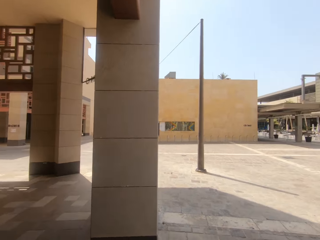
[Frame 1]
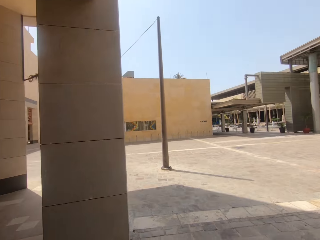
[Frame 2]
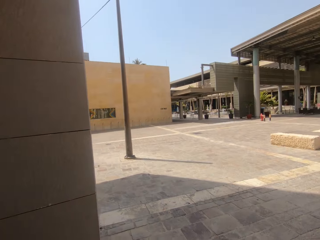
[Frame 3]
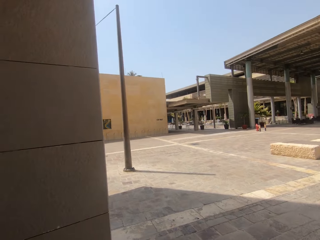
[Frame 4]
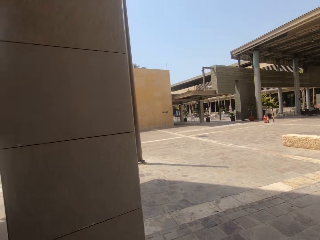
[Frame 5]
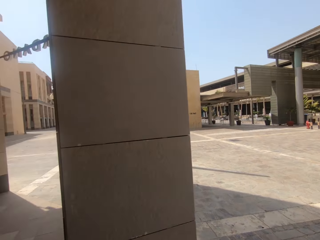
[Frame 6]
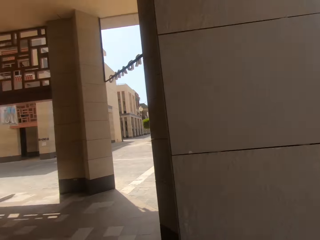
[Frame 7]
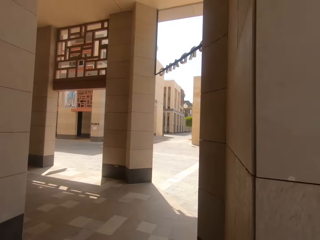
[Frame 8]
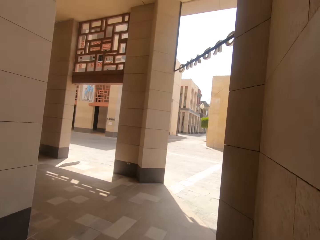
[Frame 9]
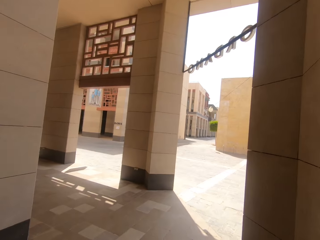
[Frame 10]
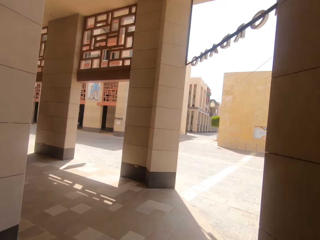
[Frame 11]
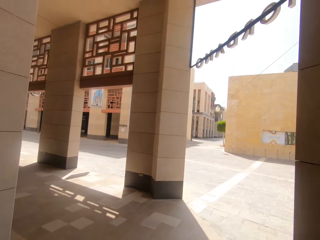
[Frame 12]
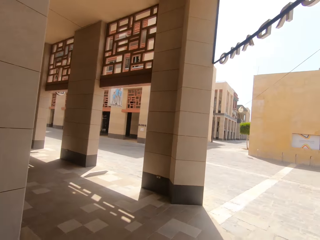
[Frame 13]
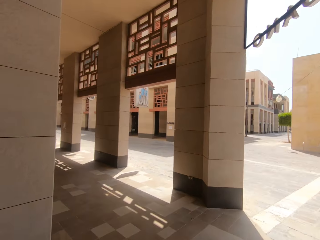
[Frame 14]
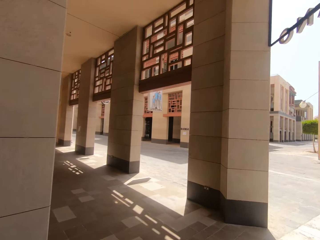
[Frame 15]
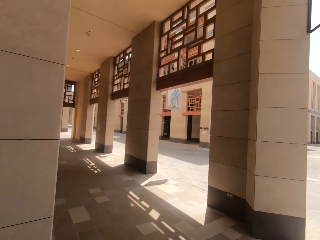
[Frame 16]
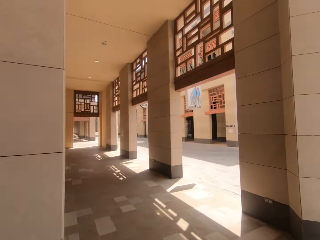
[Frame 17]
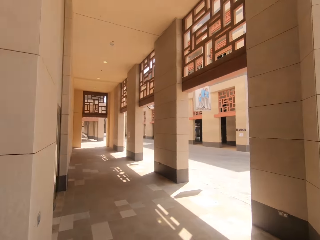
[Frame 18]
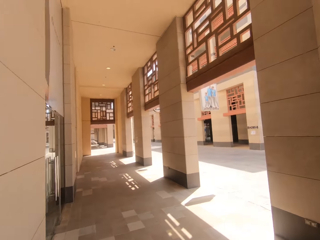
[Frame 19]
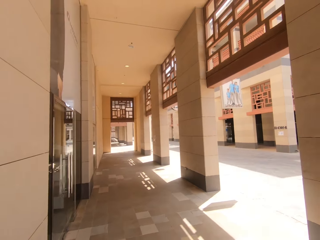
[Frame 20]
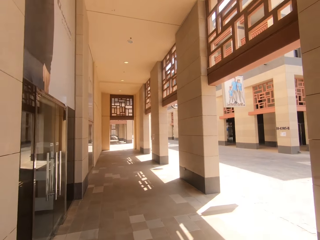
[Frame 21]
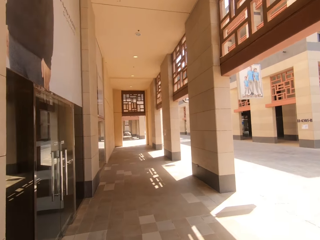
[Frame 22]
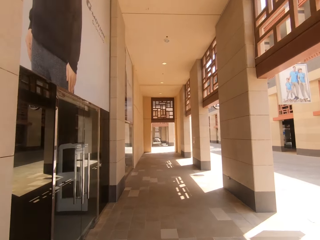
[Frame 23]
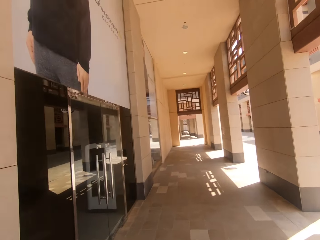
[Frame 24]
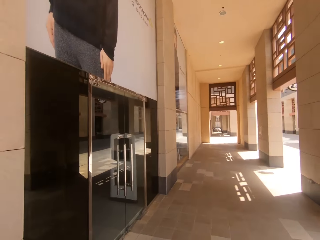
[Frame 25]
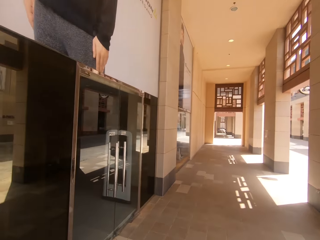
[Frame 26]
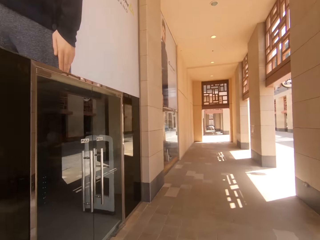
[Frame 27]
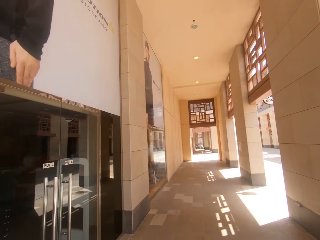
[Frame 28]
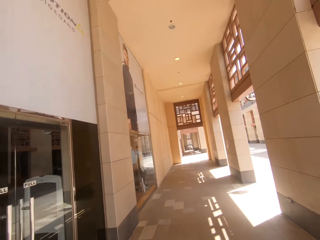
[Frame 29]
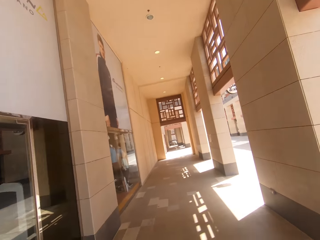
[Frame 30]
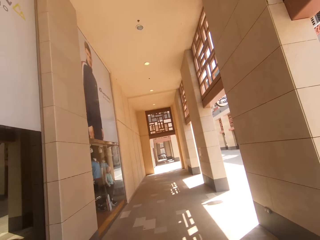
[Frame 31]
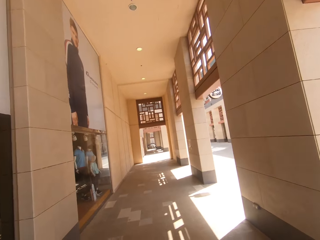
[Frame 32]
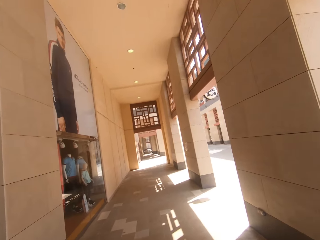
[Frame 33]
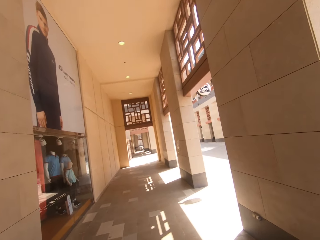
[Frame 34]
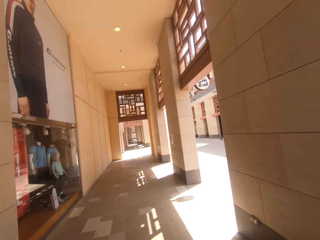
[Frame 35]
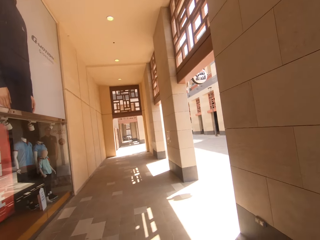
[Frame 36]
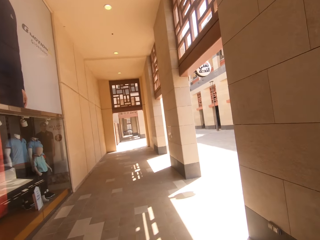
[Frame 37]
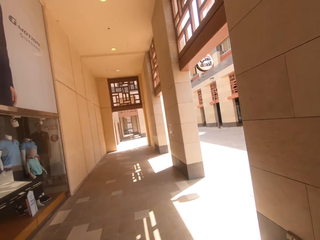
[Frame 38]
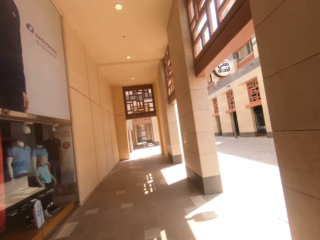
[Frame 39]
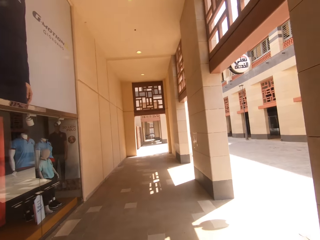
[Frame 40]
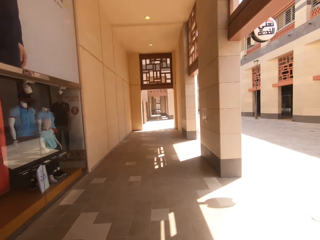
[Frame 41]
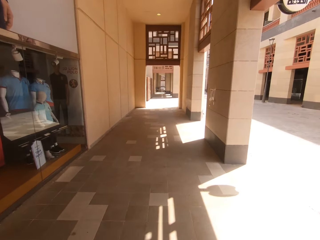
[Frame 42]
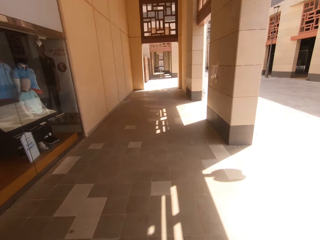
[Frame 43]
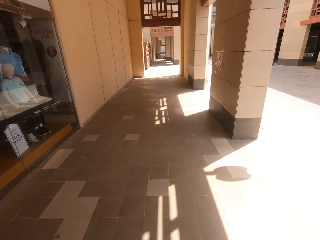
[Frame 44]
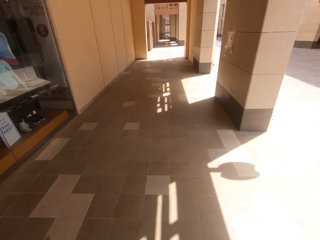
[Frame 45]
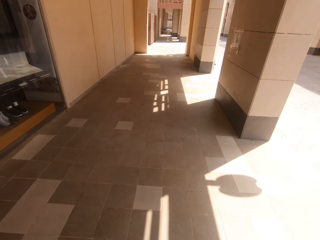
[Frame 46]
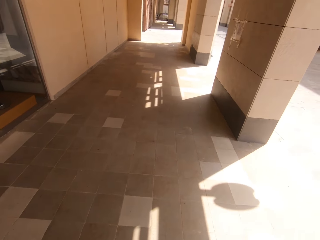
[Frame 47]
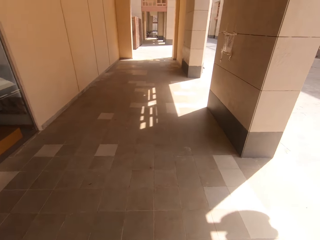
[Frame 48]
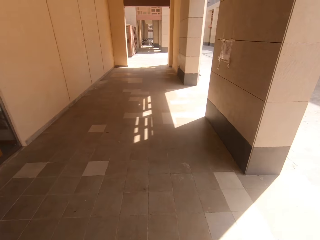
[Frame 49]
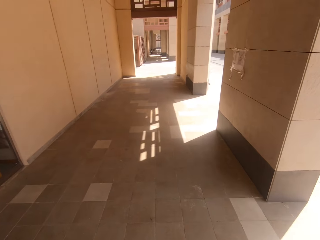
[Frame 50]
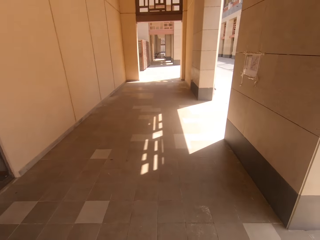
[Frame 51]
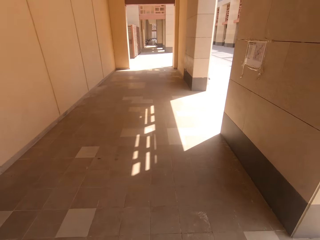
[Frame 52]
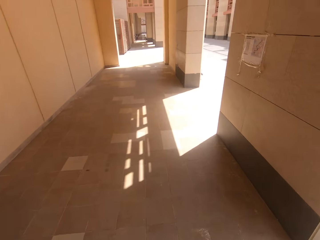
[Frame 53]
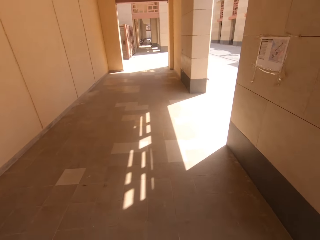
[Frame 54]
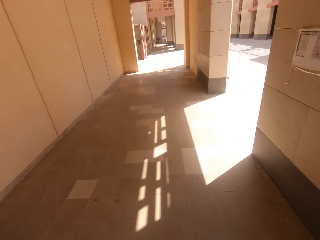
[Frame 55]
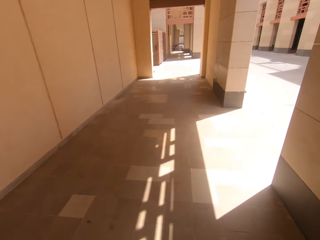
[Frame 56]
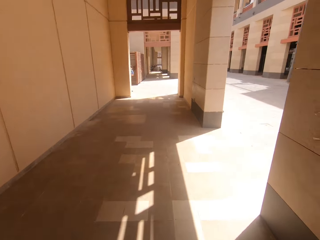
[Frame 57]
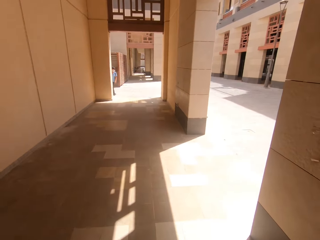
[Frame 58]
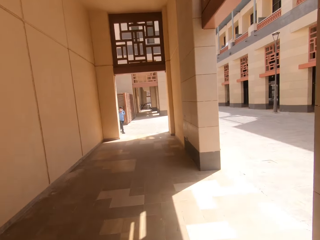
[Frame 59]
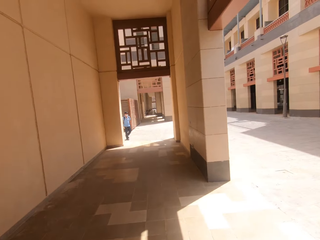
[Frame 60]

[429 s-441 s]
The camera wearer turns left.

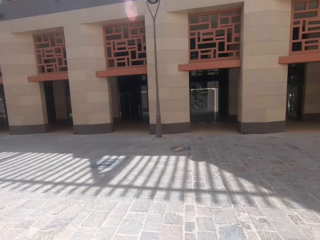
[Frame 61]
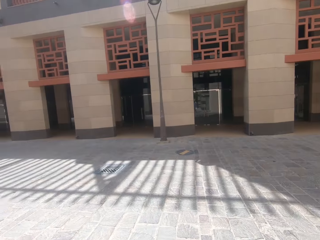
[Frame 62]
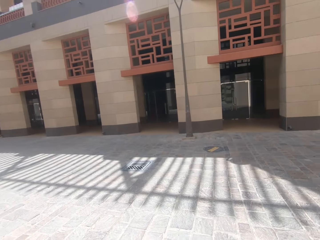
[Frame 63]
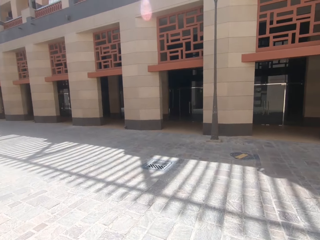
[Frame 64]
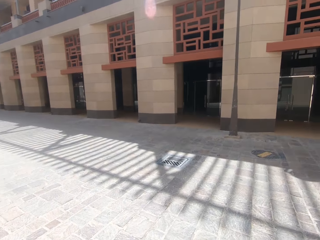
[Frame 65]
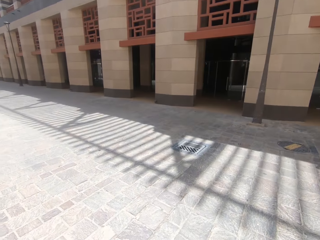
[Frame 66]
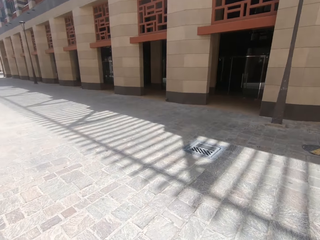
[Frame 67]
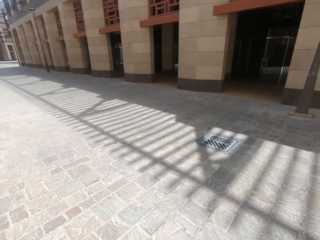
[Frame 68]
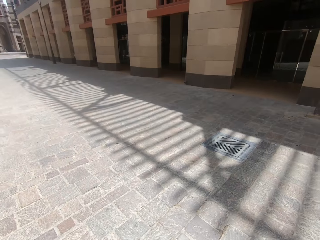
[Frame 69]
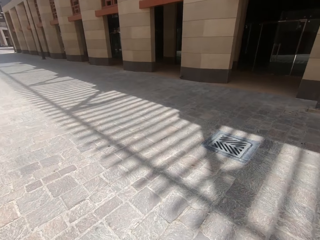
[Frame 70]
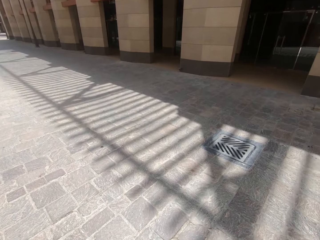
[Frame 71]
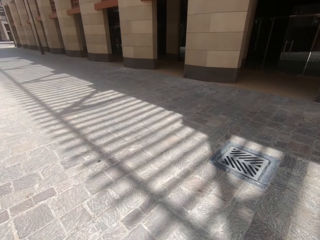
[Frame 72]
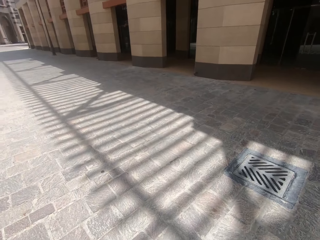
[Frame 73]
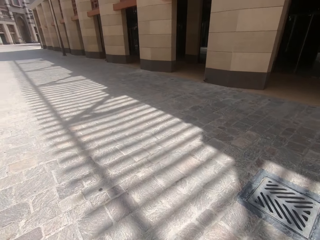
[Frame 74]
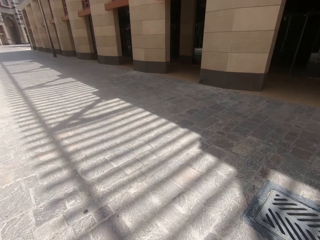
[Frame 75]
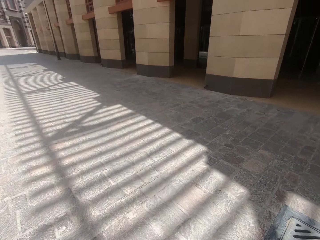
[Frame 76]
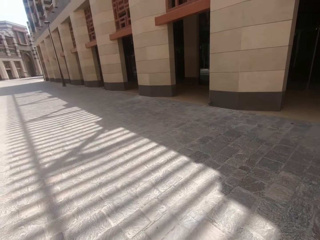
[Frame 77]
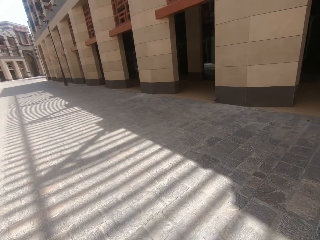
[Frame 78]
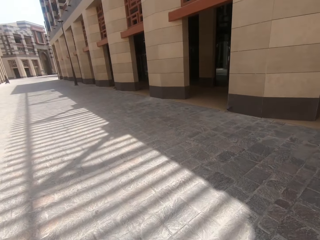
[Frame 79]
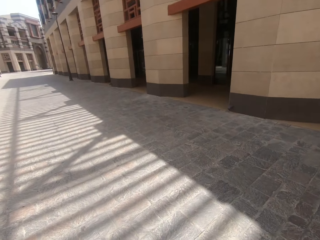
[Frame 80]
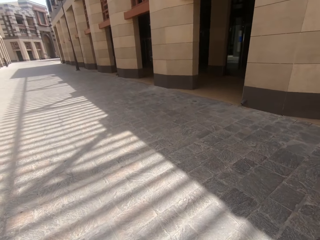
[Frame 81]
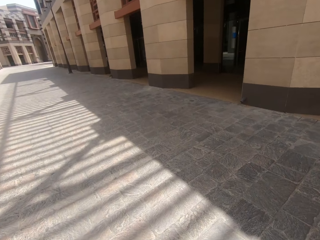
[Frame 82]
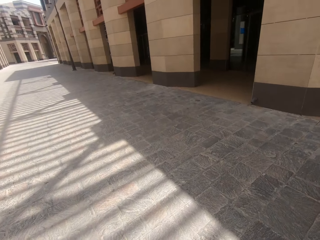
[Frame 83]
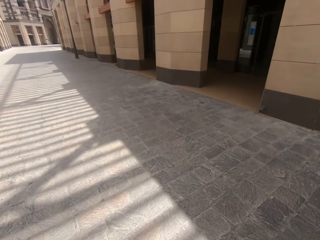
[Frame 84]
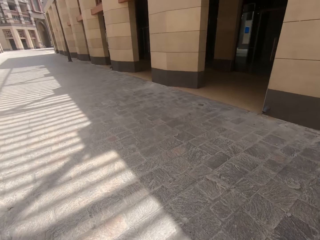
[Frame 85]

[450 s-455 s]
The camera wearer crosses over the other side.

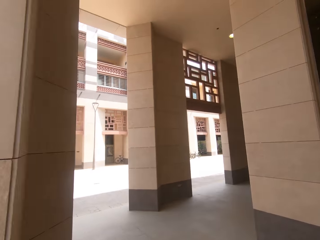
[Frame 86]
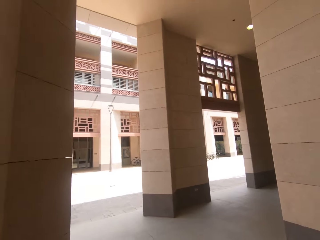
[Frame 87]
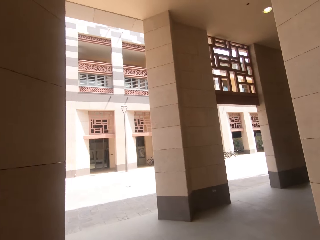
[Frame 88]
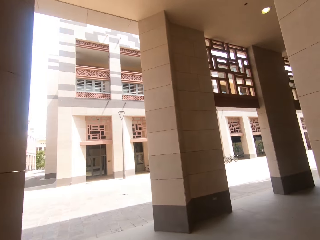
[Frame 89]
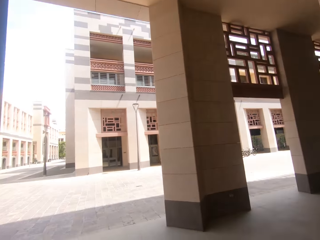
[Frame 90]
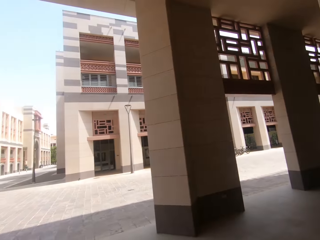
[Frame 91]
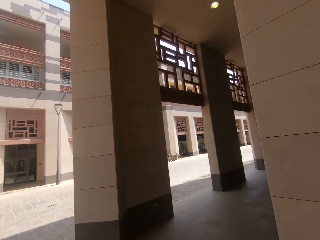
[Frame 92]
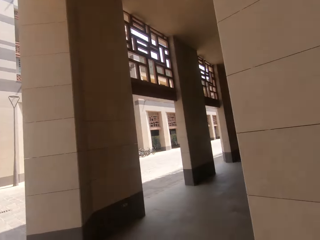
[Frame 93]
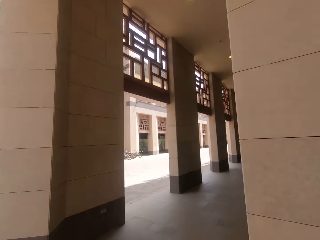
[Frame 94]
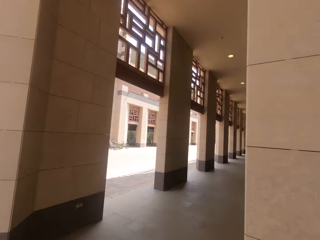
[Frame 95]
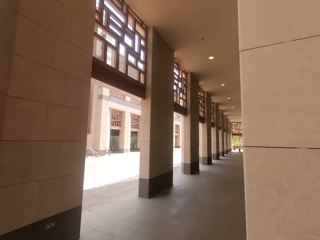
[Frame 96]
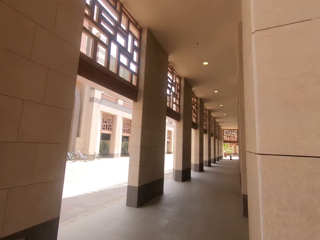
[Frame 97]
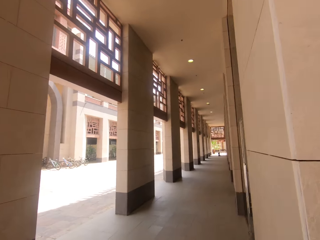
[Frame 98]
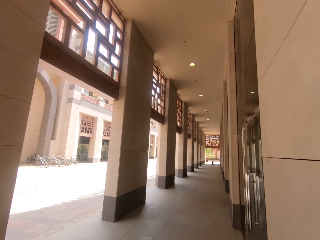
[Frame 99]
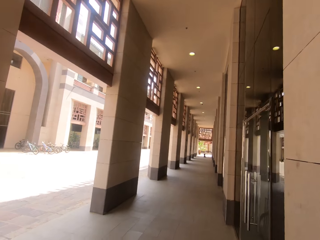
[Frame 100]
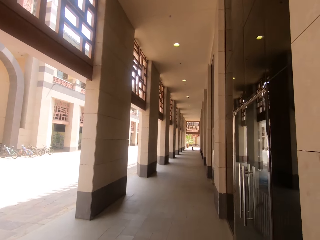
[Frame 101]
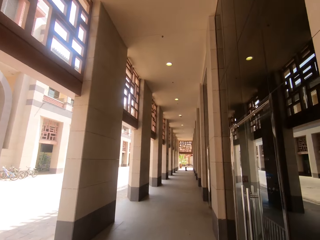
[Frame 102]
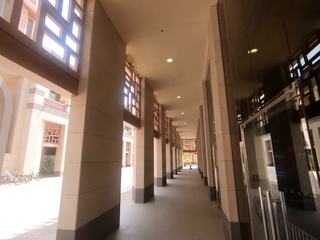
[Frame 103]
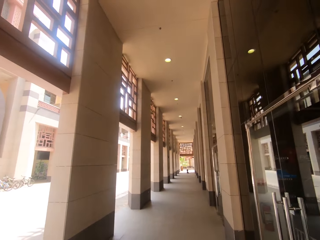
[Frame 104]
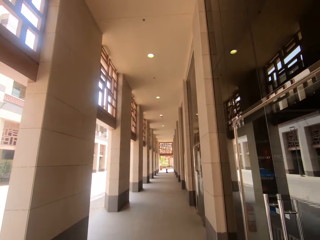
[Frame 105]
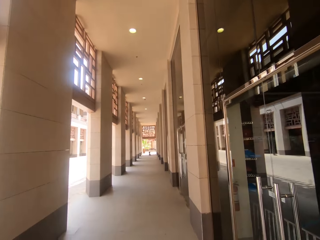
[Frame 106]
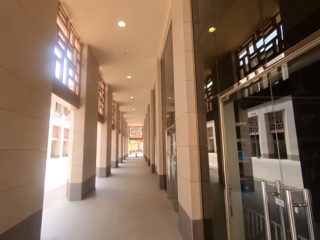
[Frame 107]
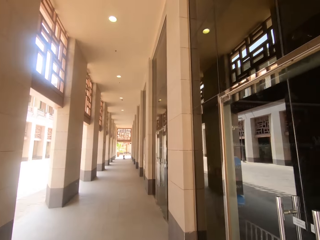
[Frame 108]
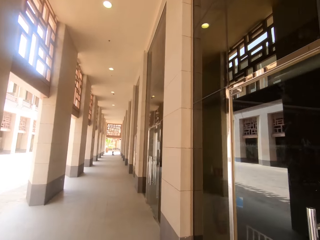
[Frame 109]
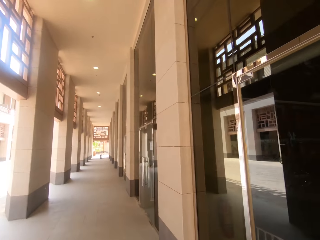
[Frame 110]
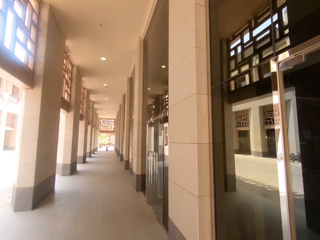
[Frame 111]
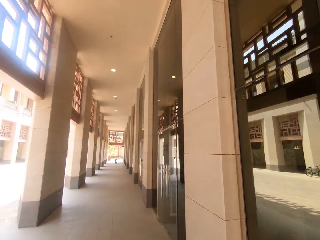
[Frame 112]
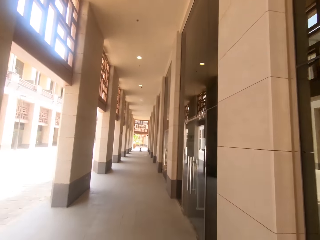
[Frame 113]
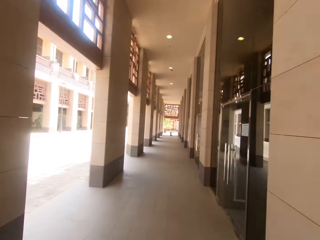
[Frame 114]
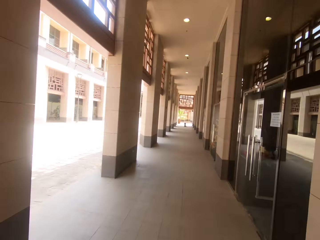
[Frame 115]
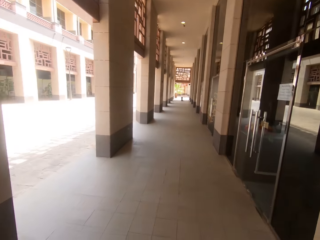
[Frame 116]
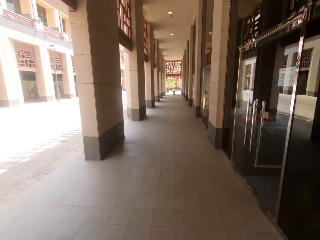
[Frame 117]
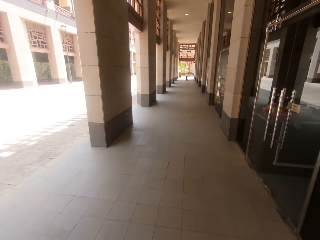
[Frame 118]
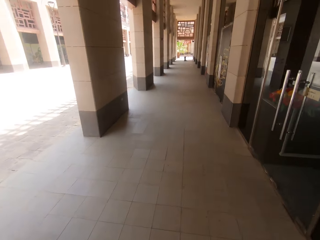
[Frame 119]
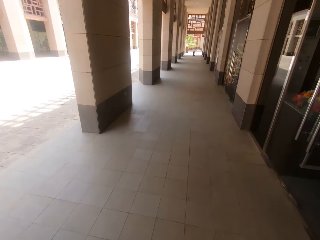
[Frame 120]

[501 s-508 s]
The camera wearer turns right.
